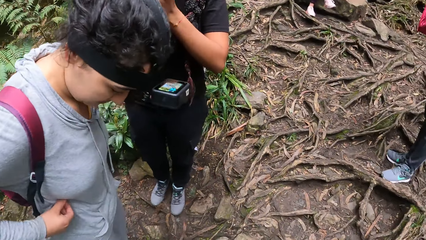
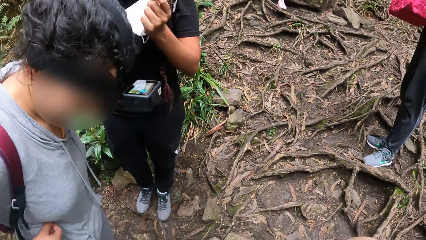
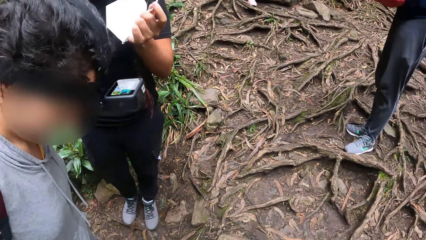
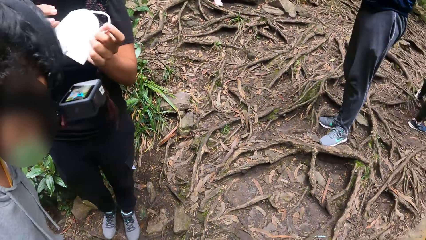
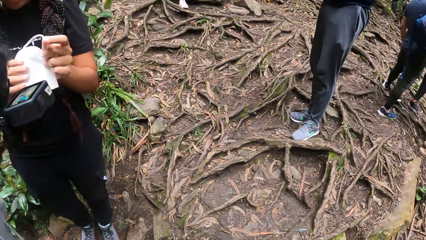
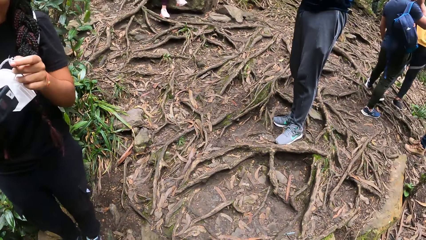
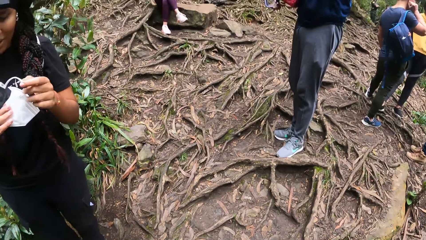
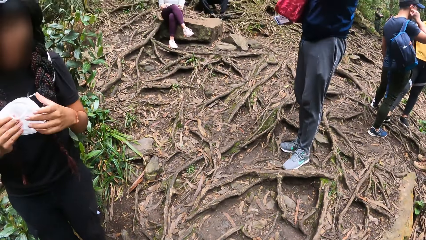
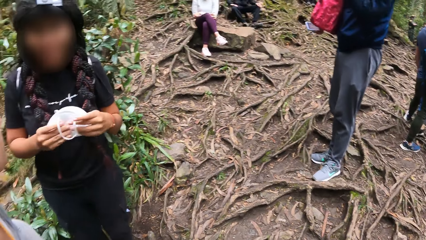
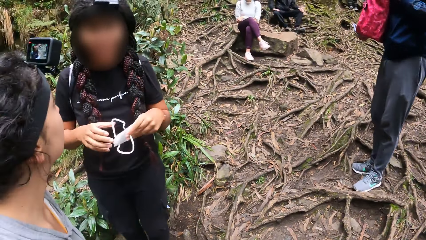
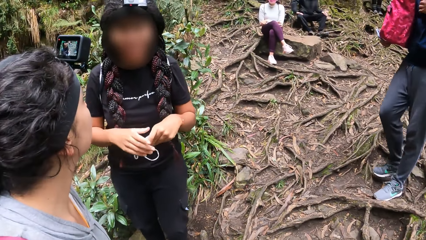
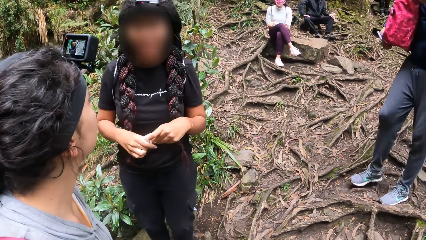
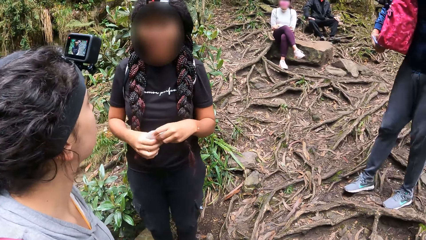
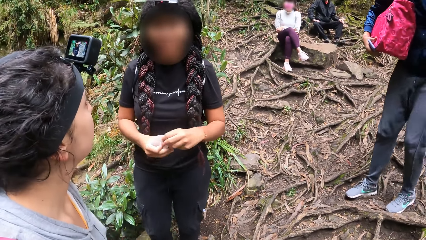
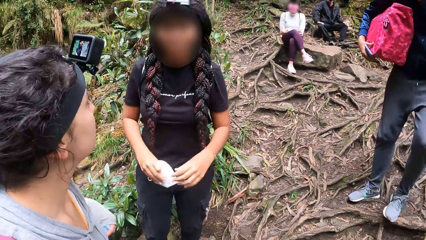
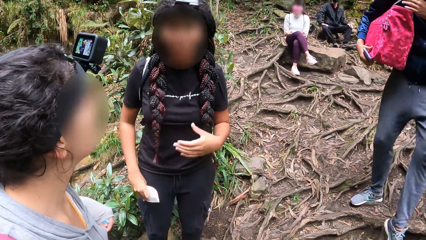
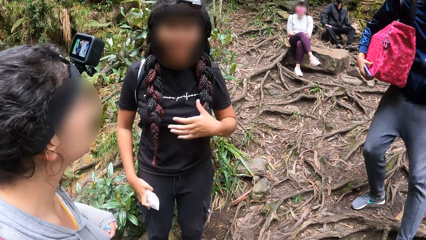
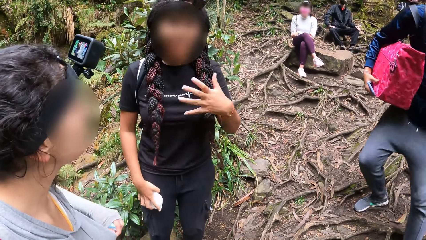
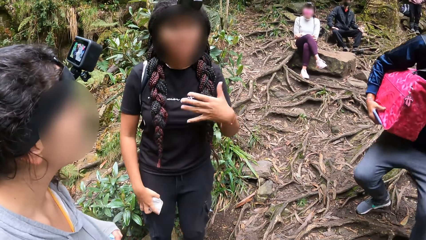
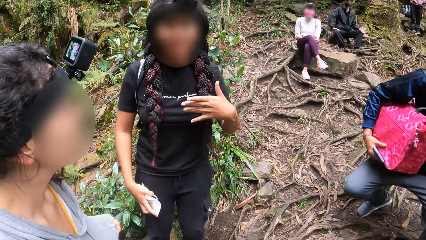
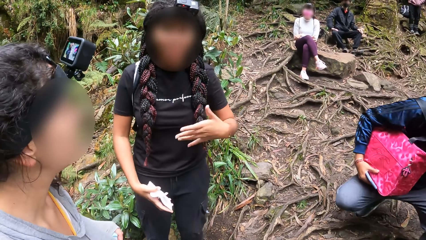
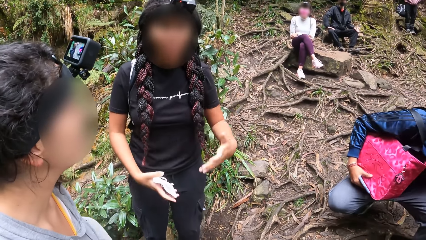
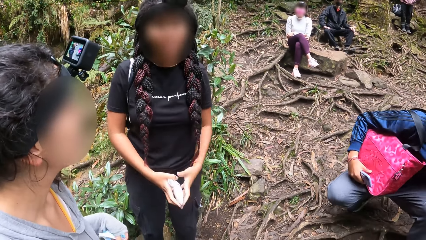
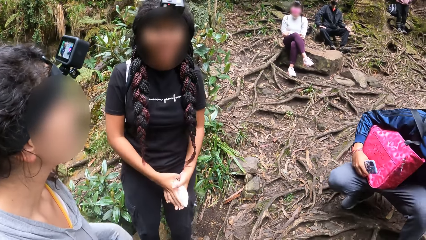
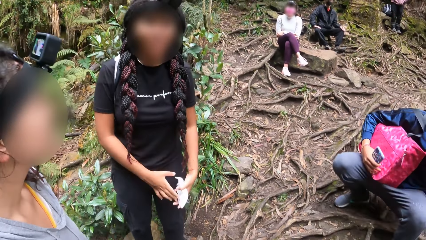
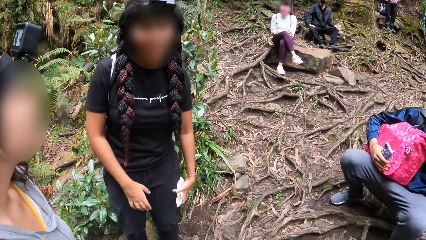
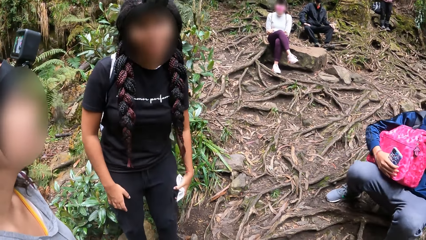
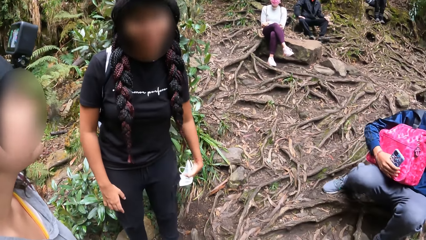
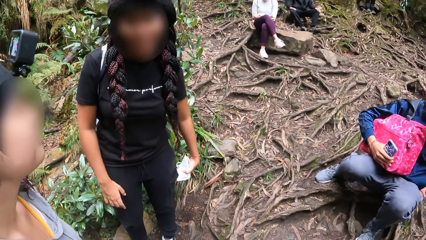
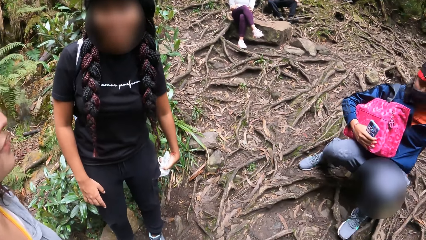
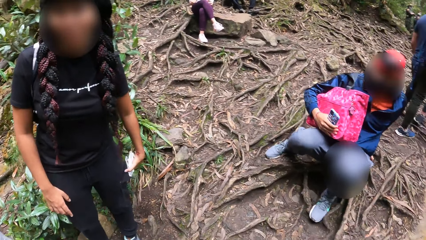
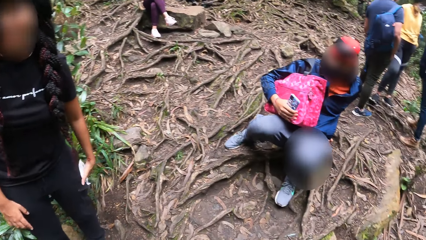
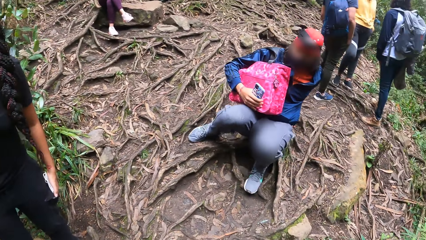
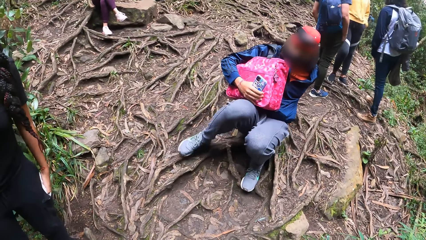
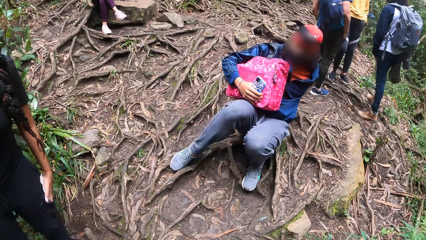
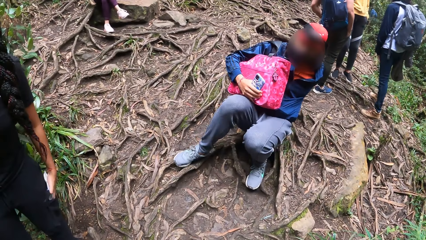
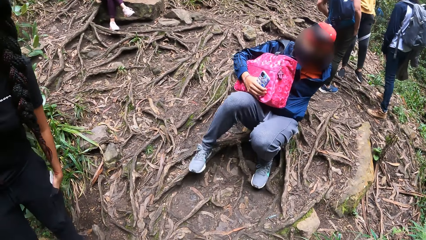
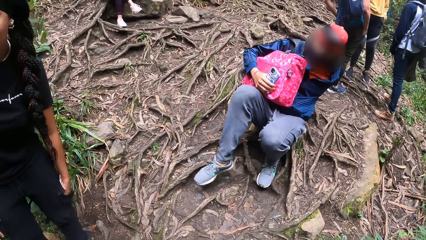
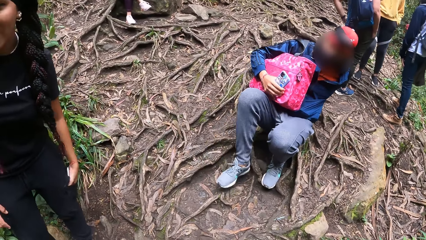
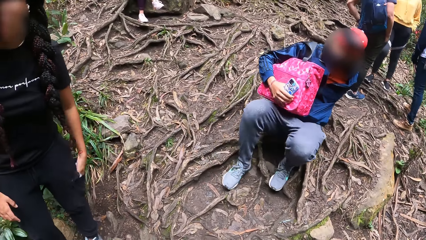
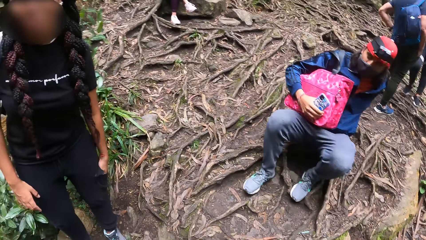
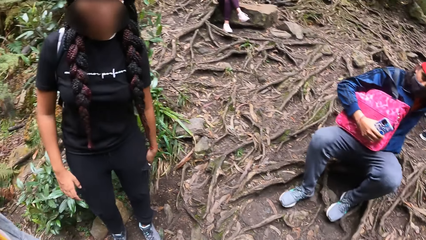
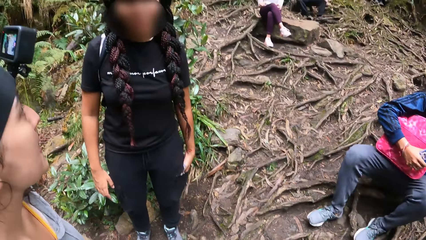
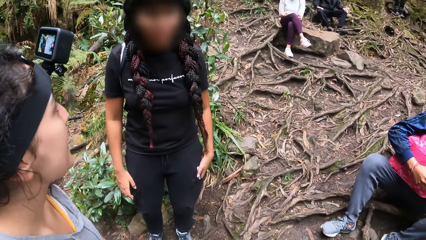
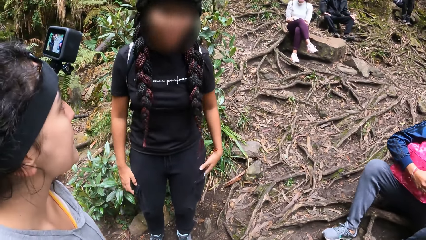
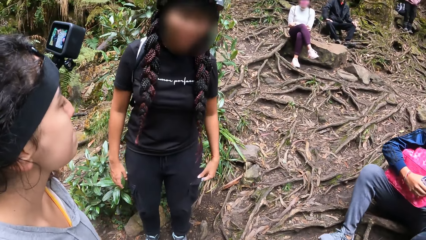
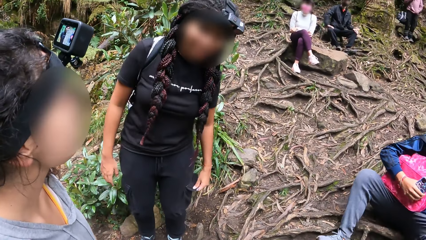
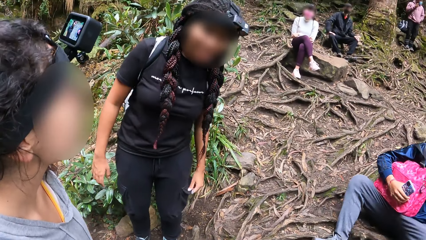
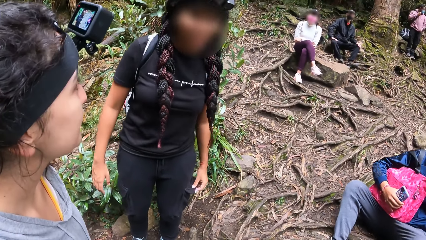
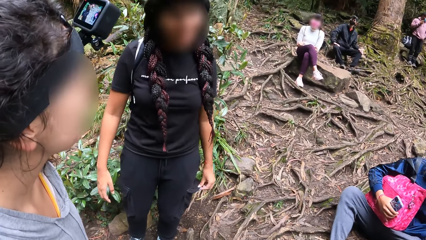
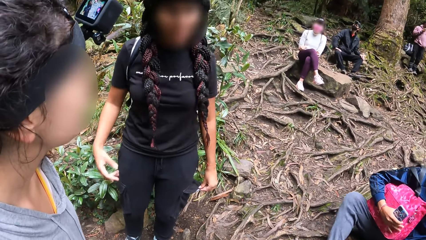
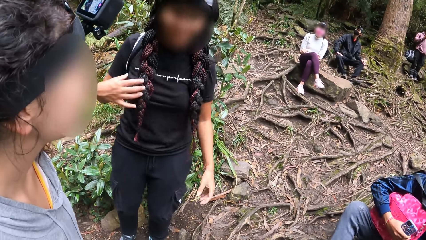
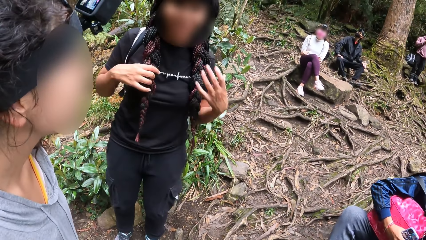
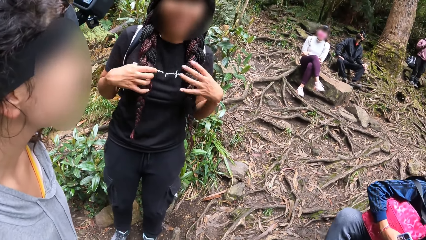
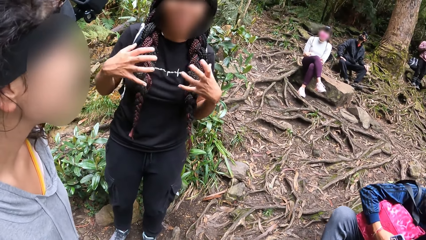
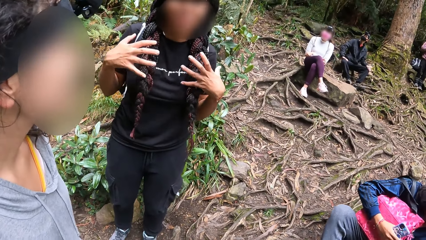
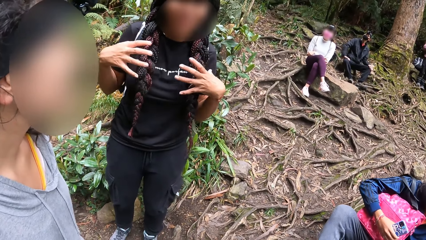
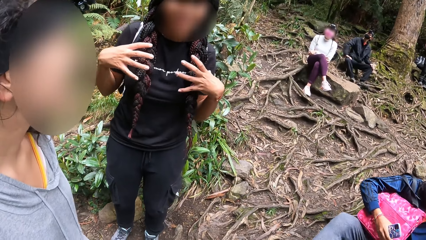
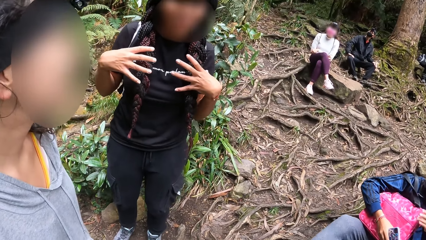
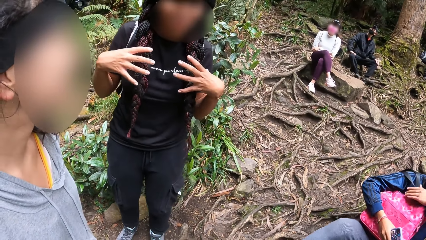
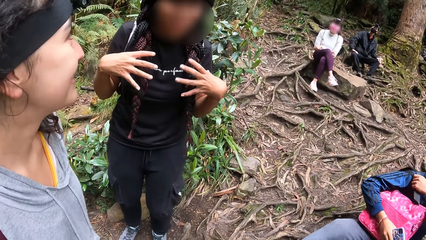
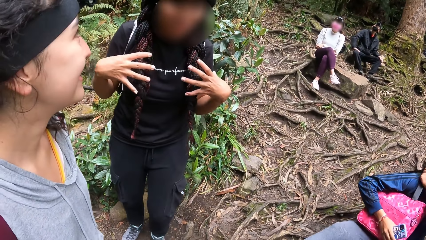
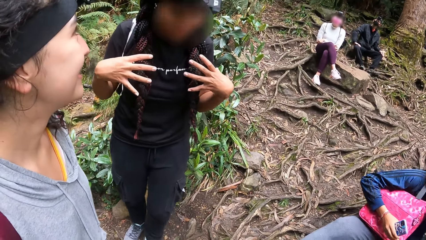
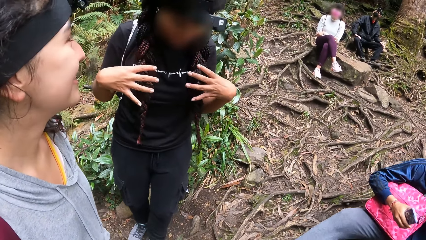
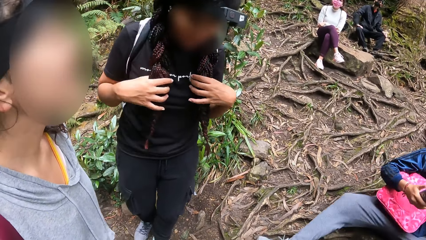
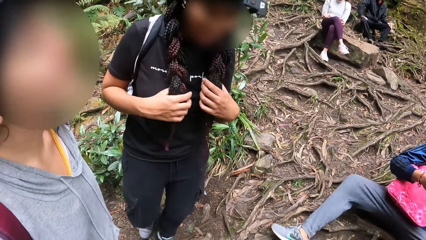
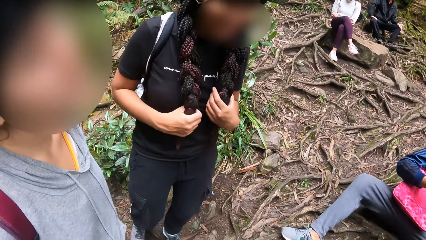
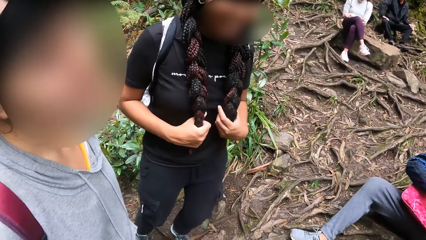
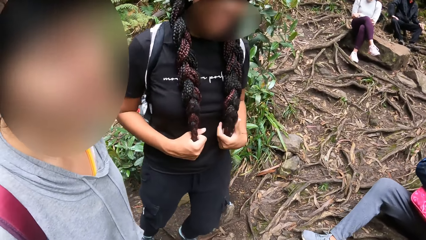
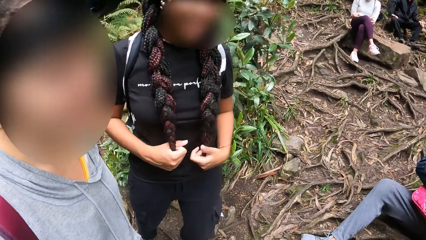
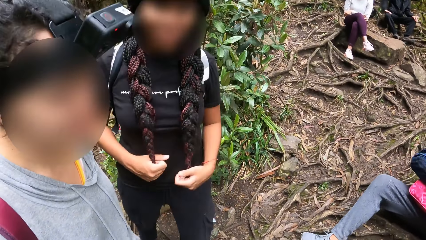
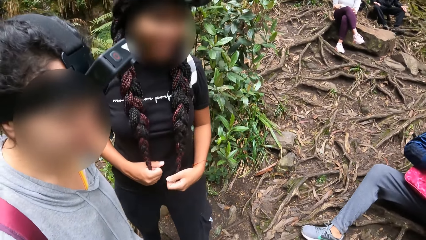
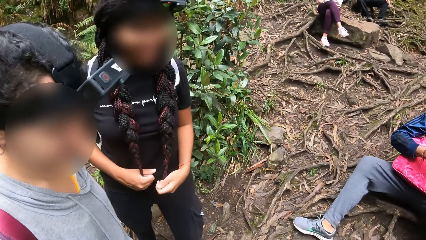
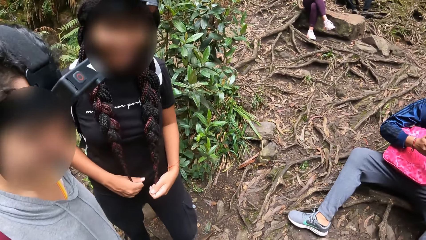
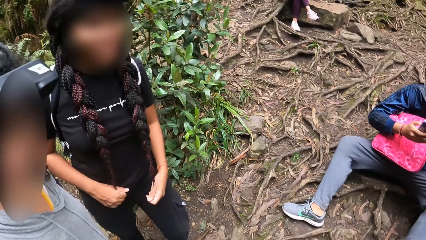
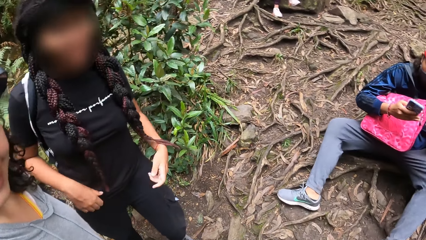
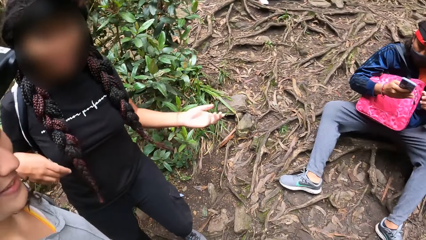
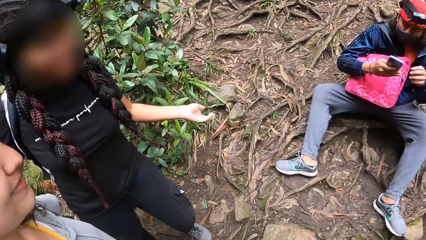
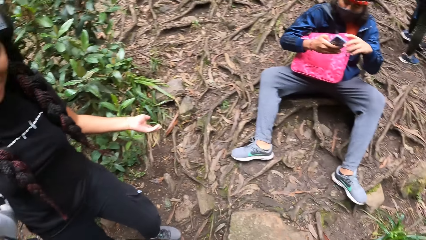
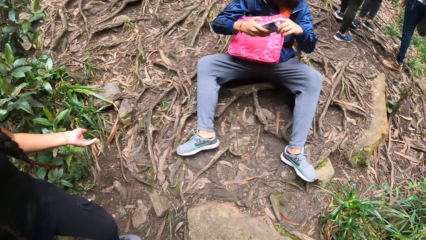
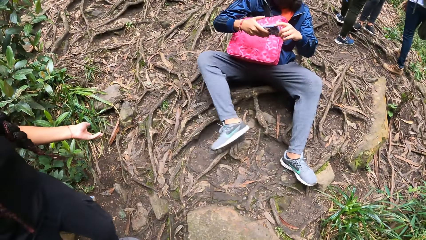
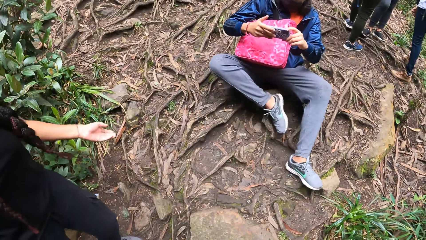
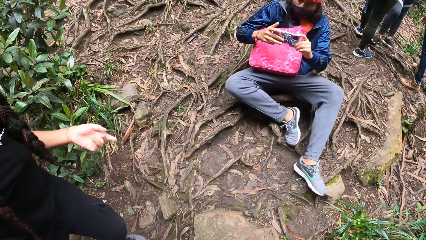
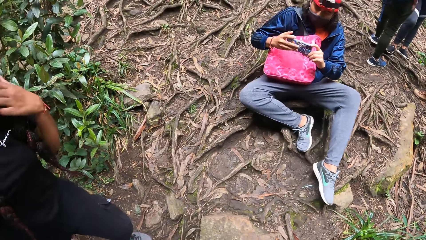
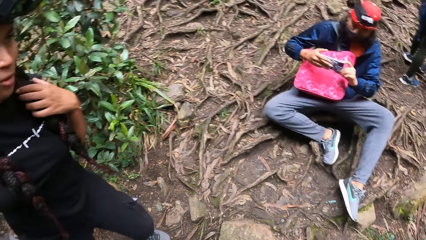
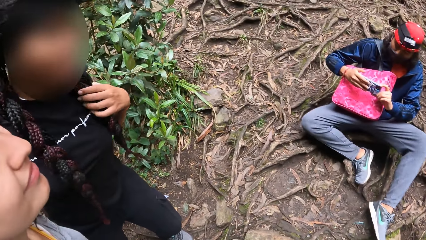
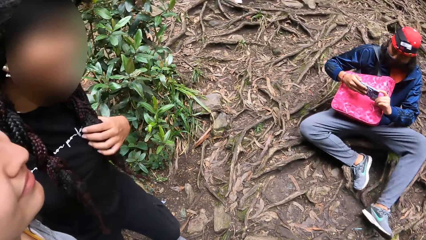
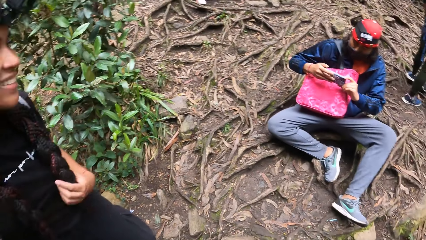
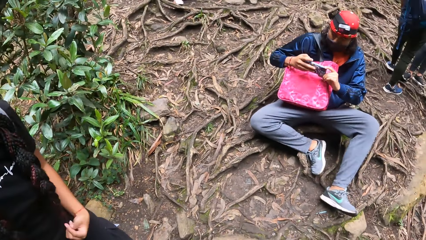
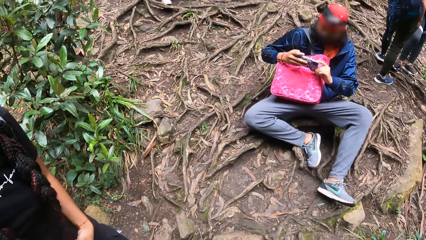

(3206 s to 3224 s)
A woman holds her mask and removes the face mask on her face with her hands. Another woman converses with the first woman. A man sits on the floor. The first woman moves her hands, touches her braids, holds her braids and moves her left hand. The man moves his right leg on the ground. The first woman holds her braids with the left hand.
